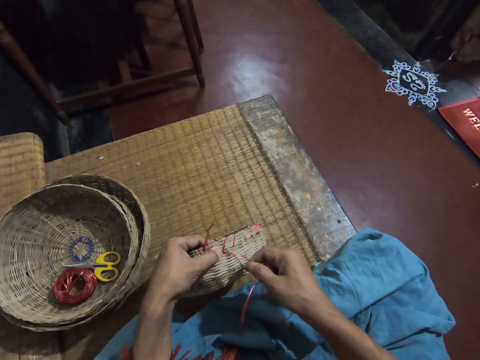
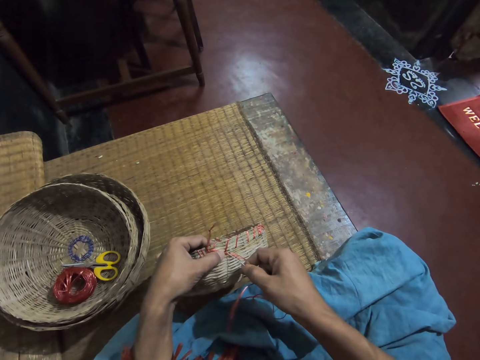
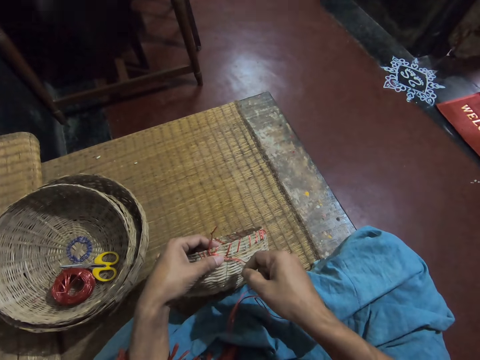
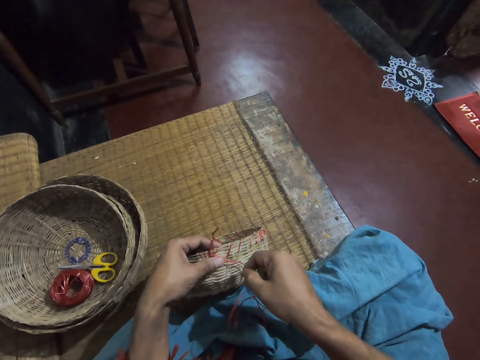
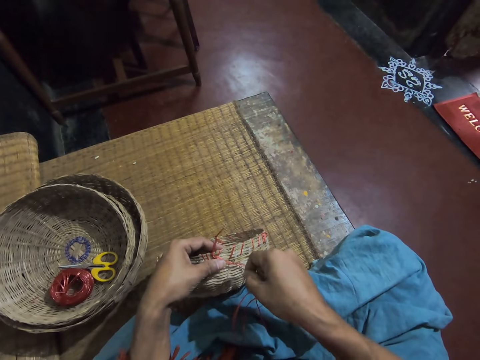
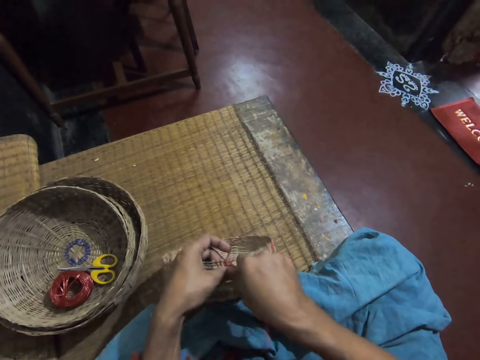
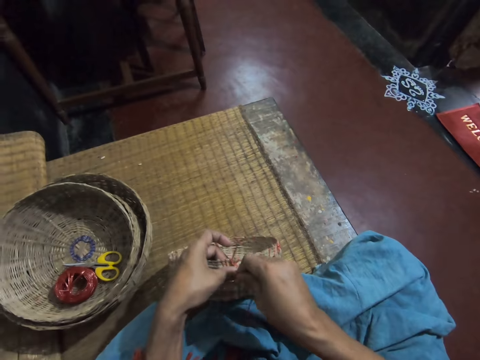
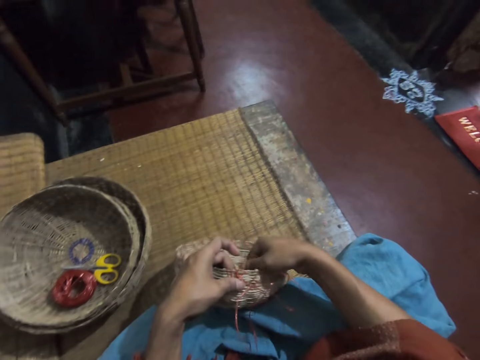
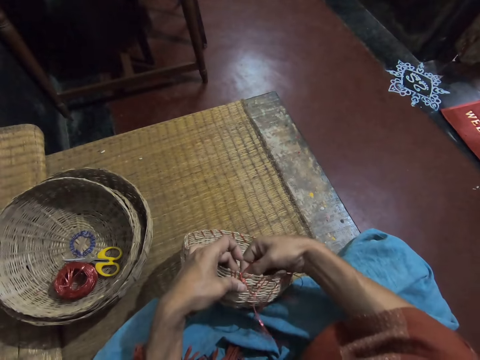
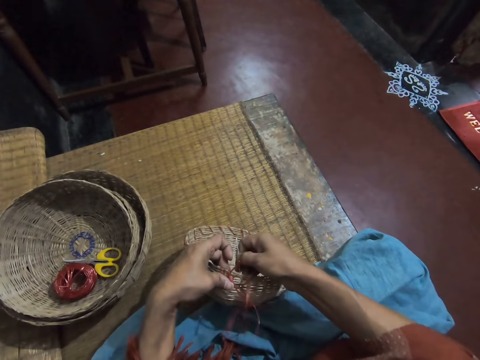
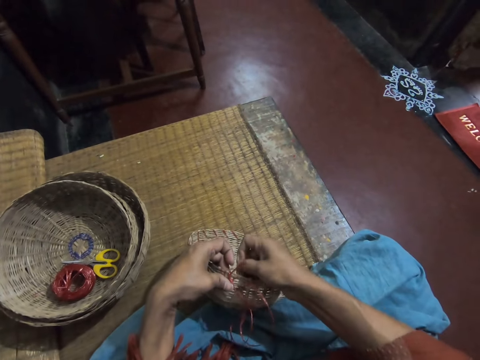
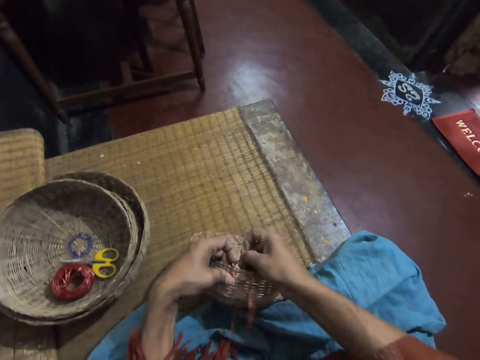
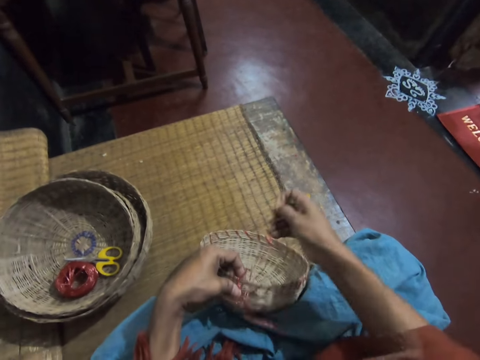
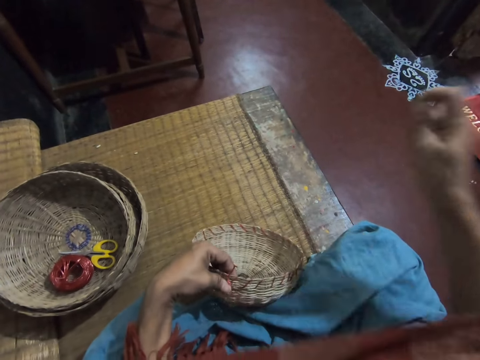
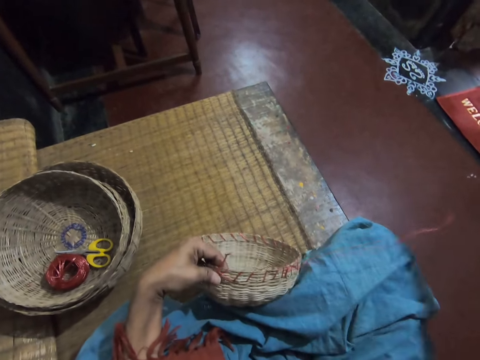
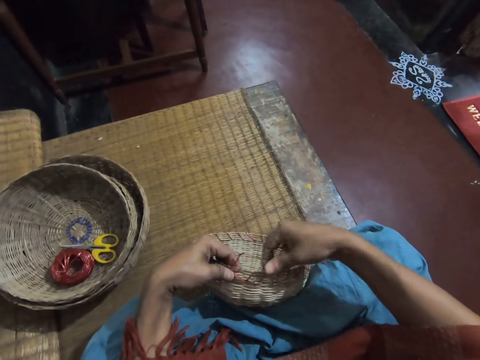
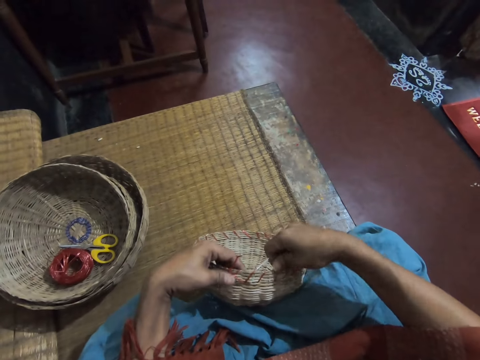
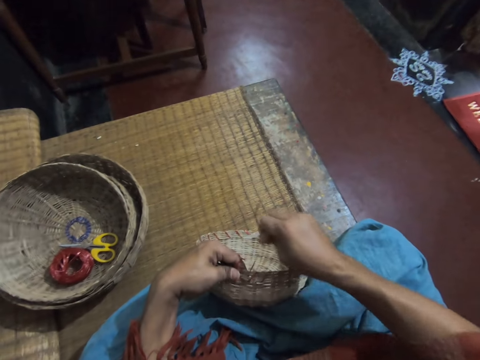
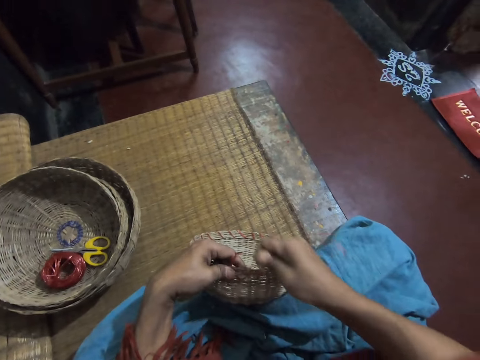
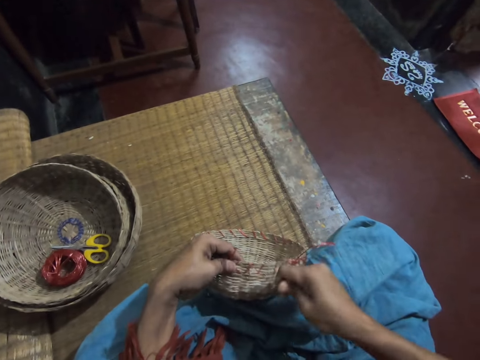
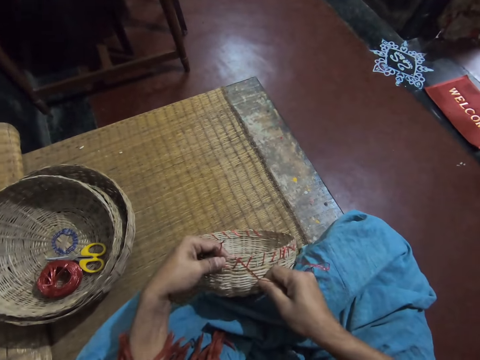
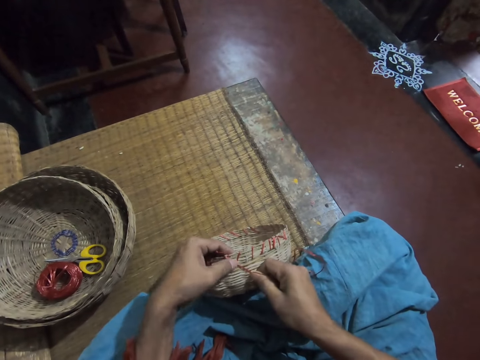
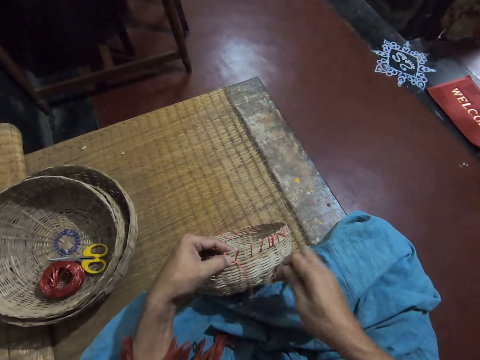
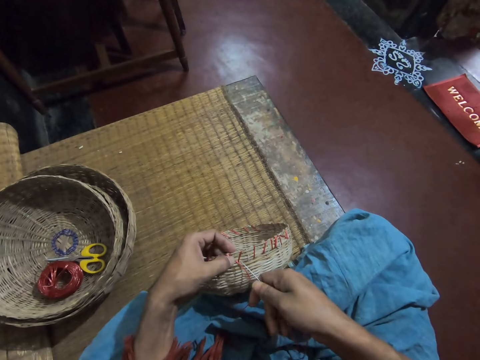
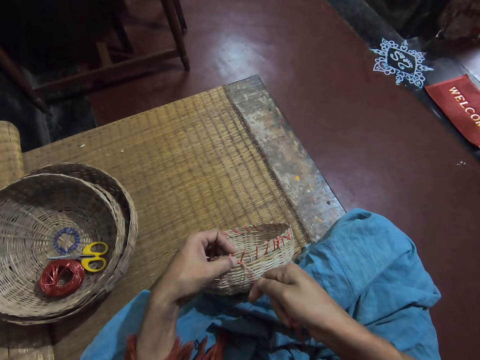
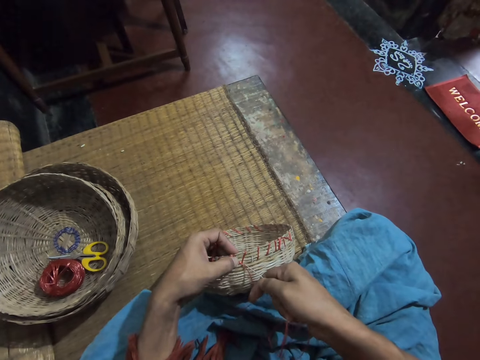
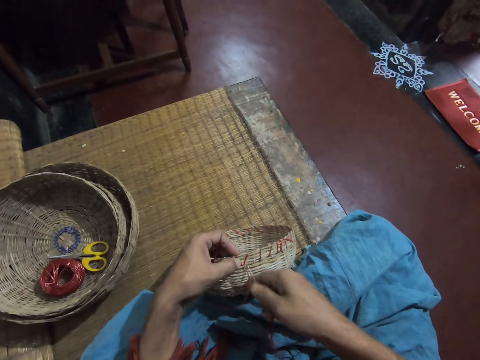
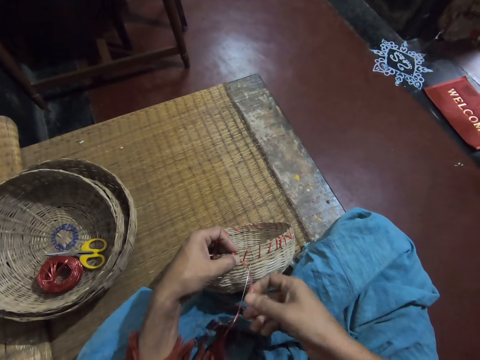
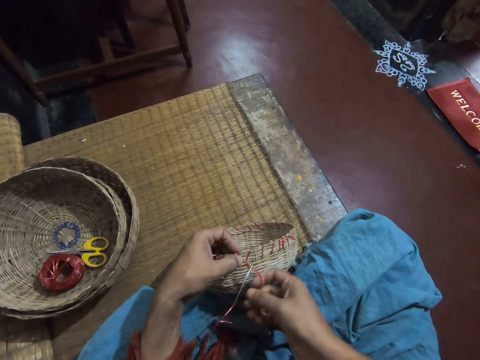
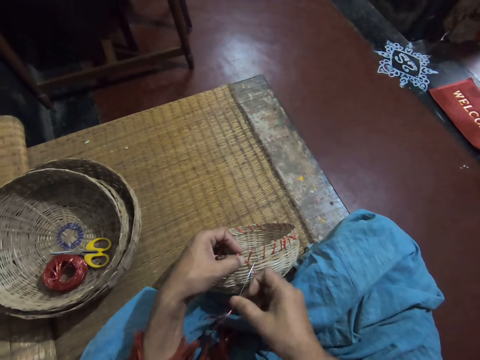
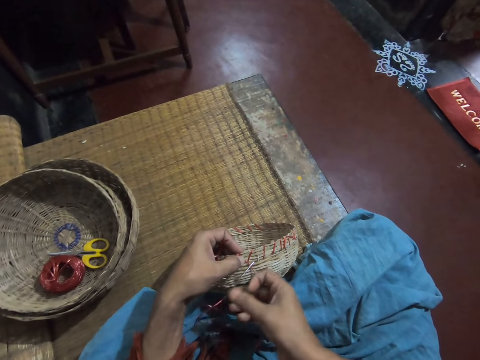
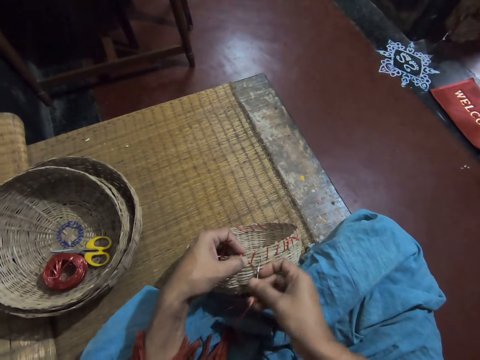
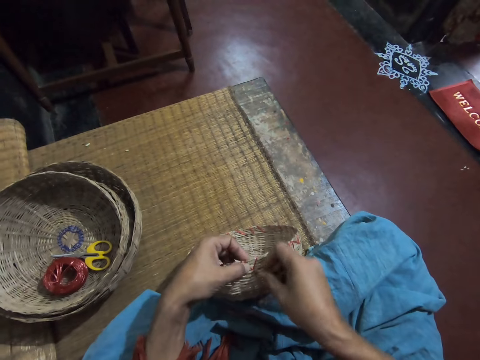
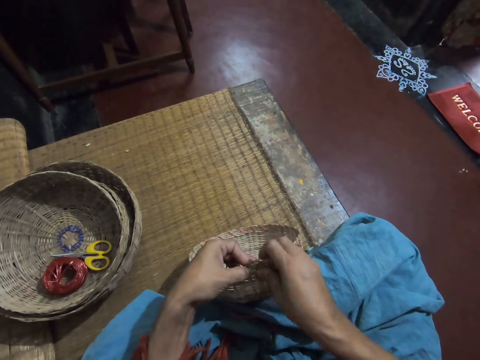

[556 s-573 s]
The camera wearer adjusts the thread in the wicker basket. They tighten the rope on the reed basket, sew the rope on the reed basket with the needle, and put the needle in the wicker basket.

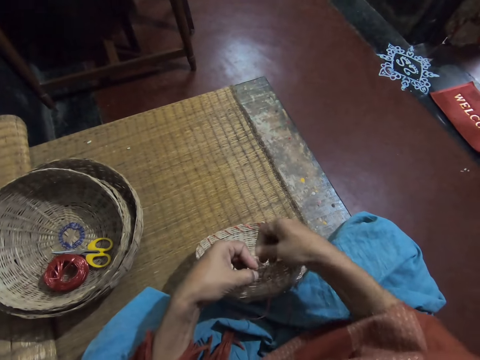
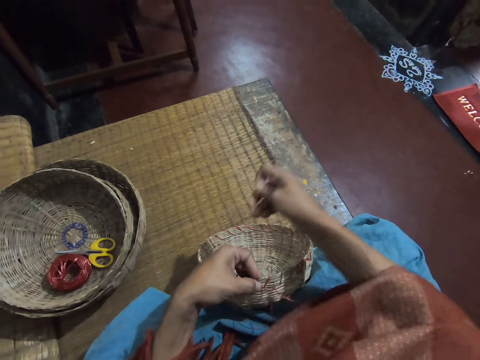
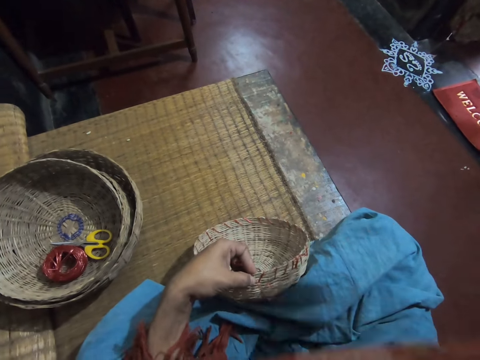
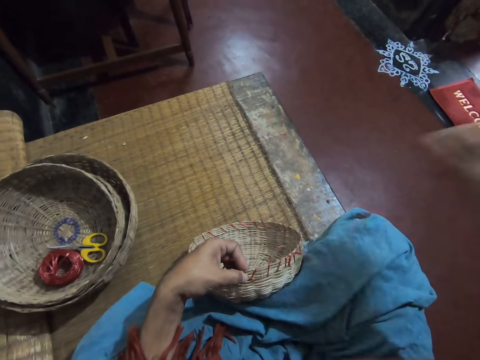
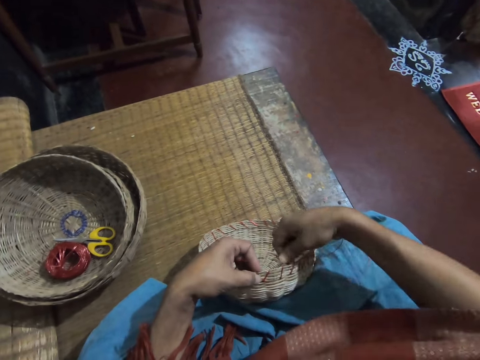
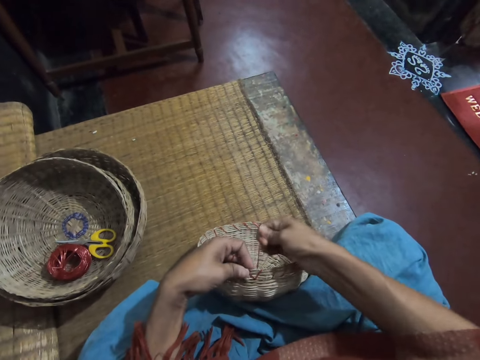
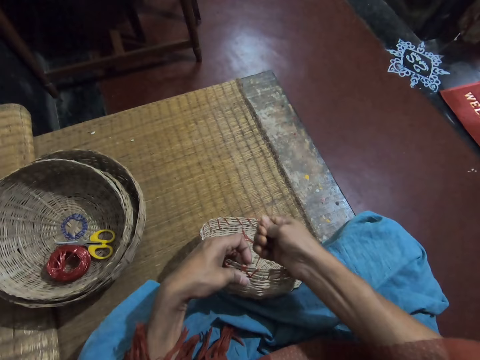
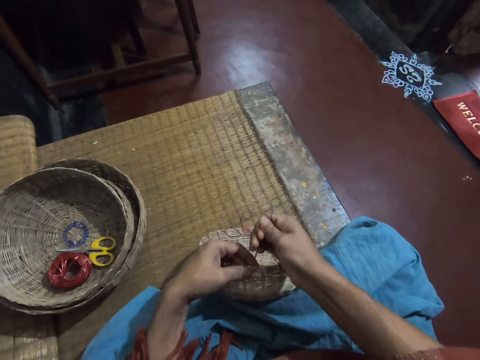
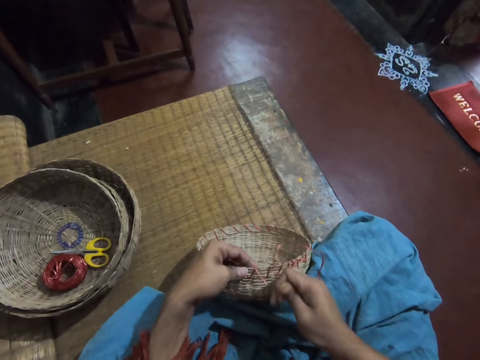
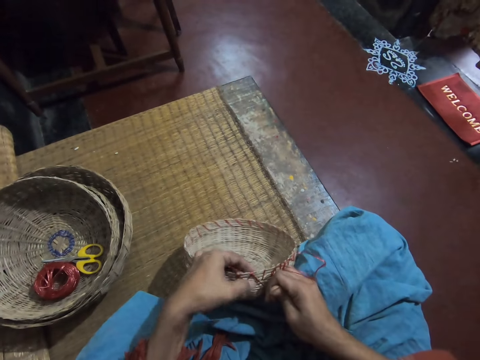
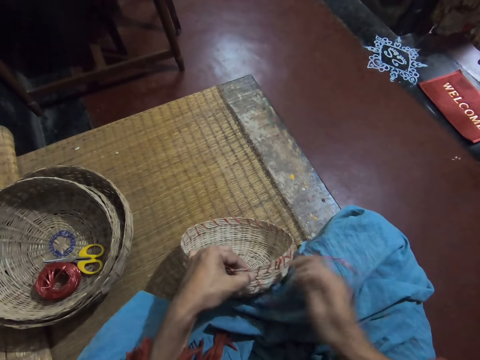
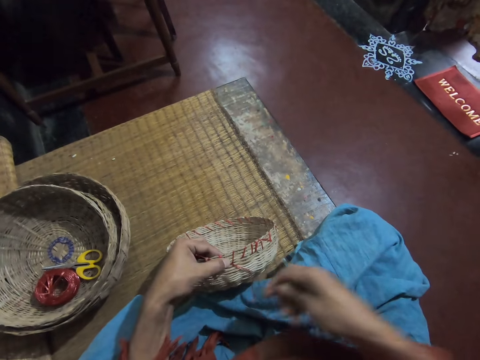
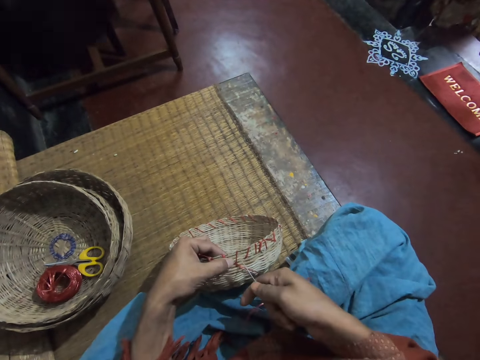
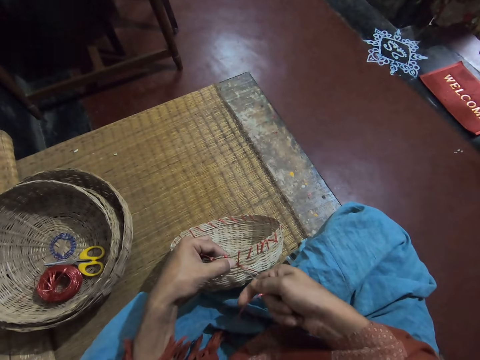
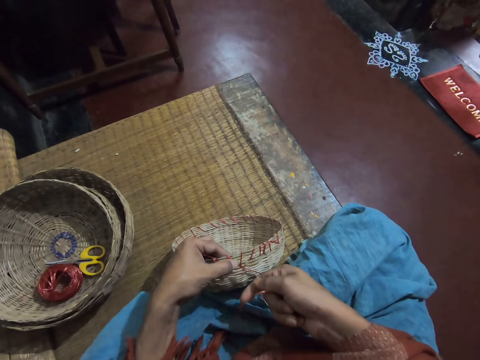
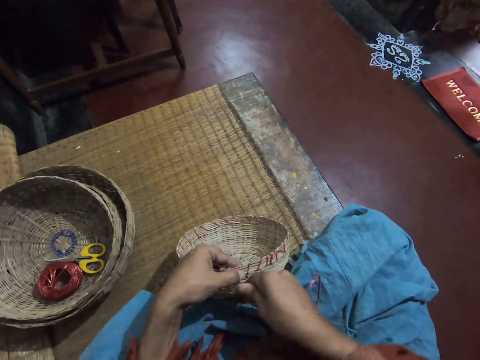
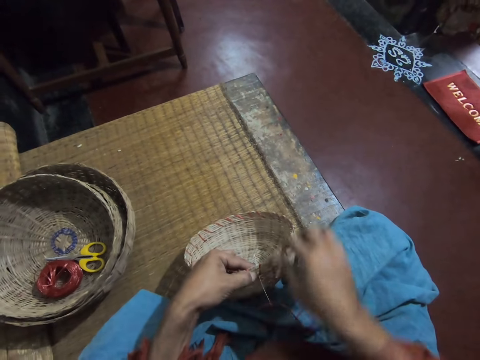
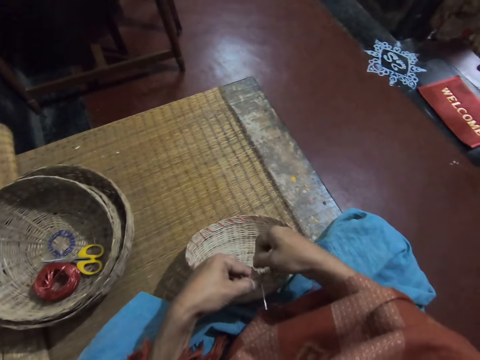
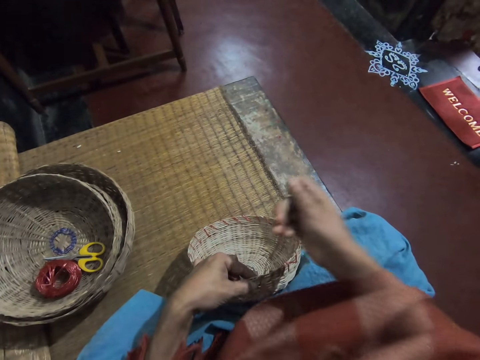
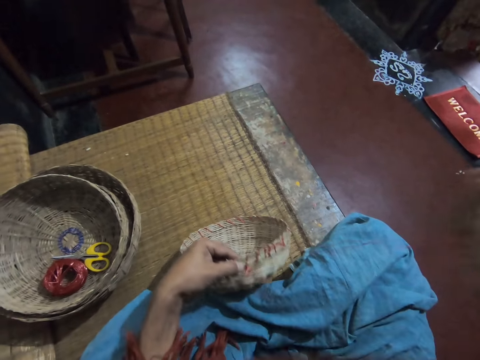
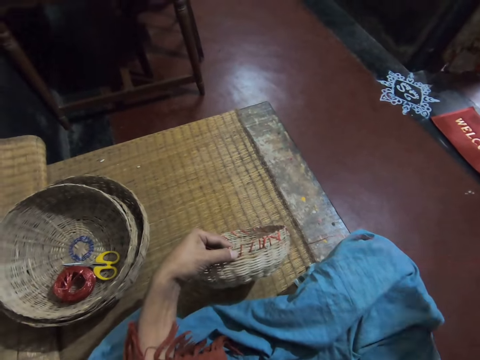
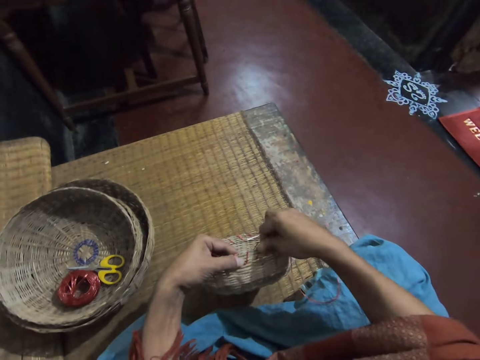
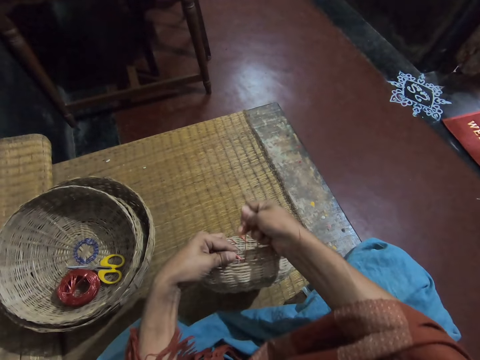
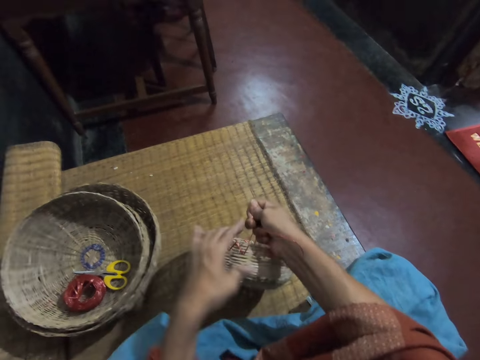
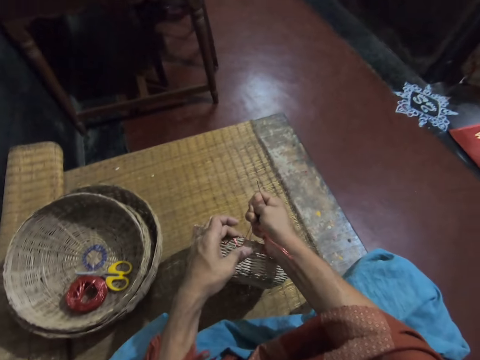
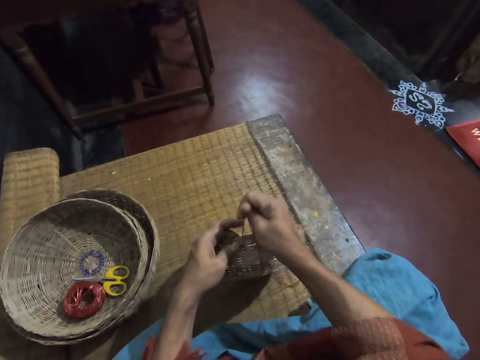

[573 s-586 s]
The camera wearer adjusts the thread in the wicker basket. They tighten the rope on the reed basket with the needle. They put the needle in the wicker basket. They sew the rope on the reed basket with the needle. They adjust the thread in the wicker basket.
